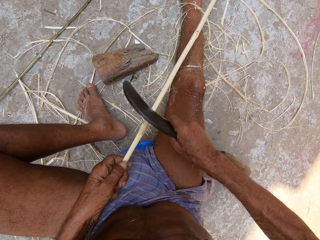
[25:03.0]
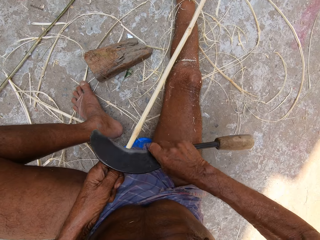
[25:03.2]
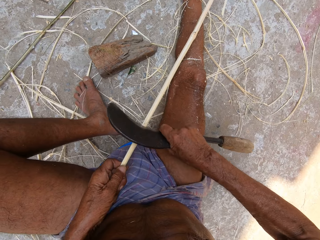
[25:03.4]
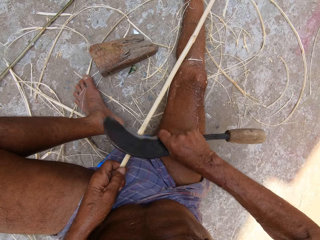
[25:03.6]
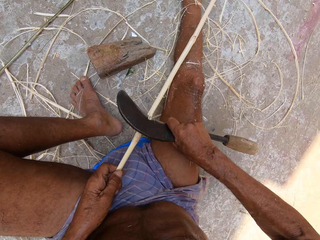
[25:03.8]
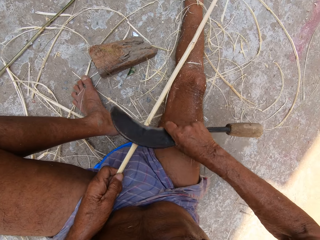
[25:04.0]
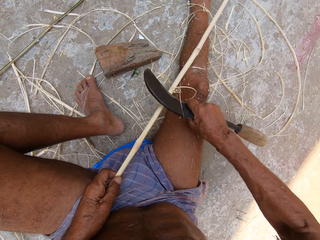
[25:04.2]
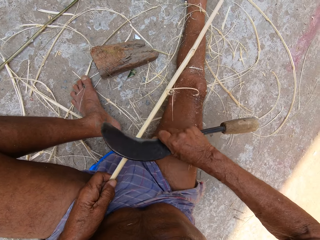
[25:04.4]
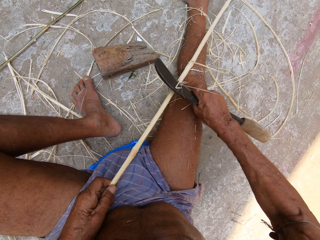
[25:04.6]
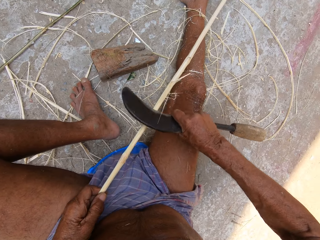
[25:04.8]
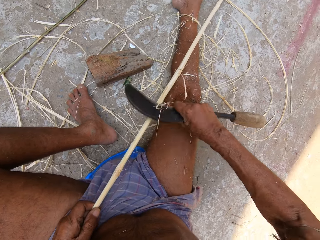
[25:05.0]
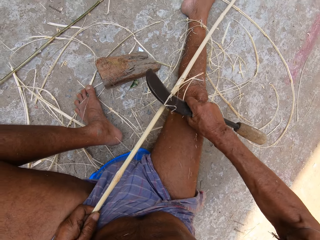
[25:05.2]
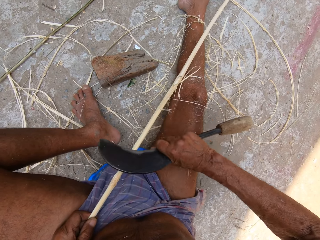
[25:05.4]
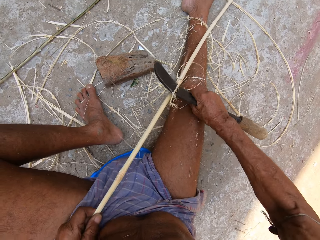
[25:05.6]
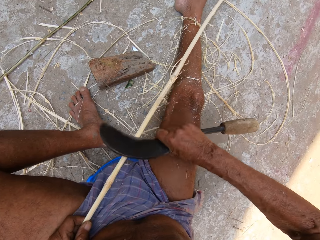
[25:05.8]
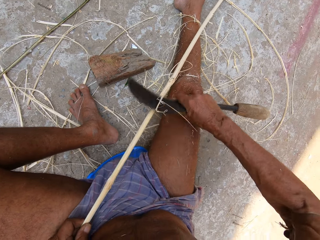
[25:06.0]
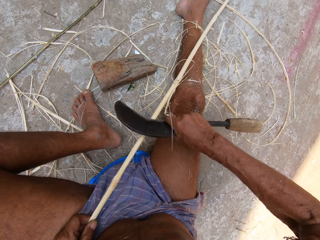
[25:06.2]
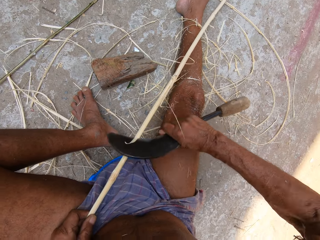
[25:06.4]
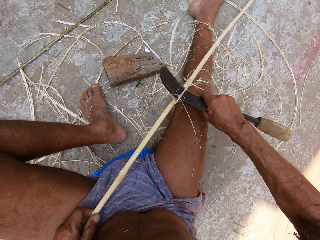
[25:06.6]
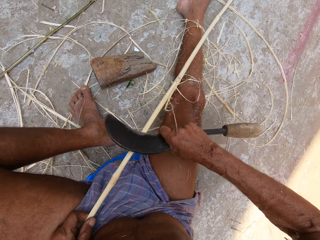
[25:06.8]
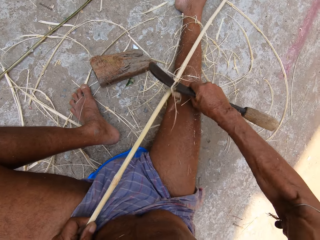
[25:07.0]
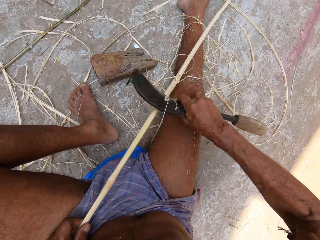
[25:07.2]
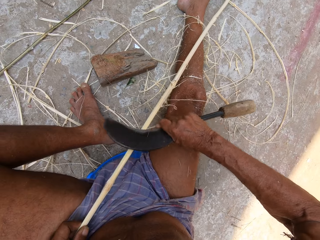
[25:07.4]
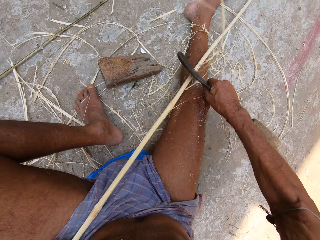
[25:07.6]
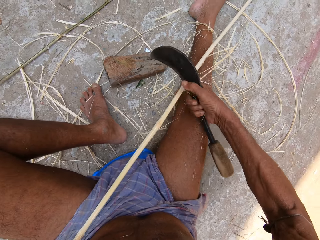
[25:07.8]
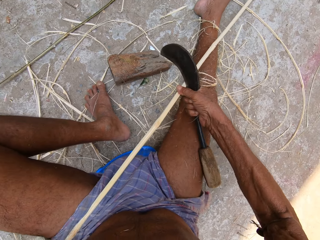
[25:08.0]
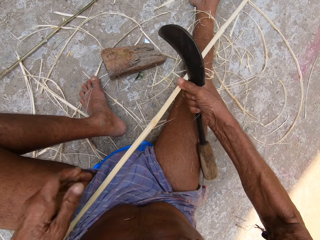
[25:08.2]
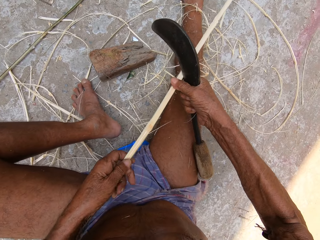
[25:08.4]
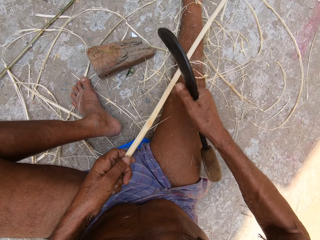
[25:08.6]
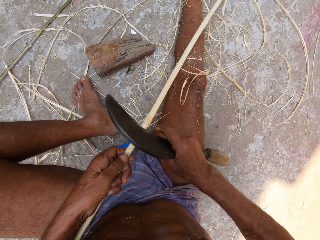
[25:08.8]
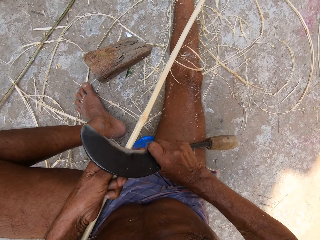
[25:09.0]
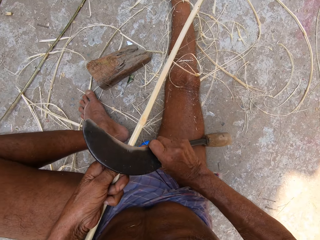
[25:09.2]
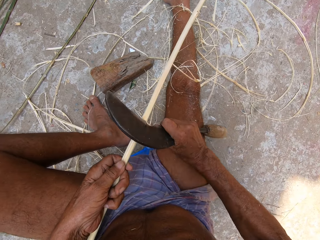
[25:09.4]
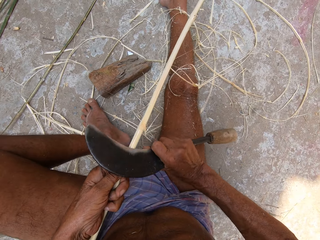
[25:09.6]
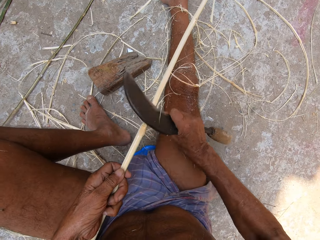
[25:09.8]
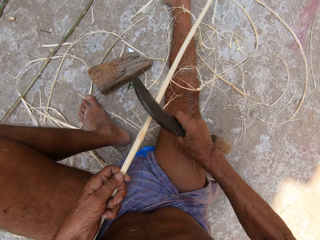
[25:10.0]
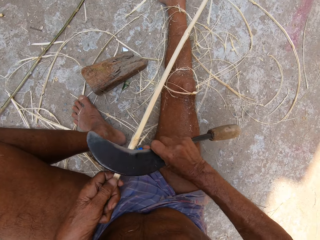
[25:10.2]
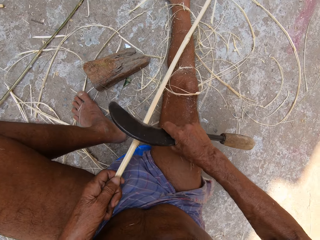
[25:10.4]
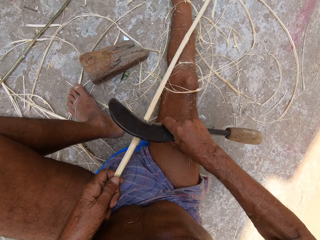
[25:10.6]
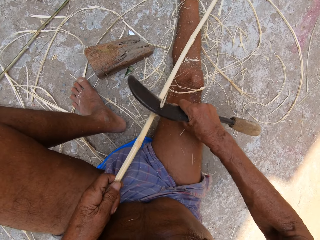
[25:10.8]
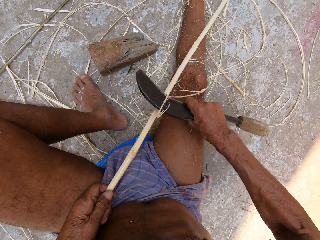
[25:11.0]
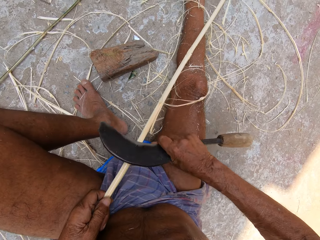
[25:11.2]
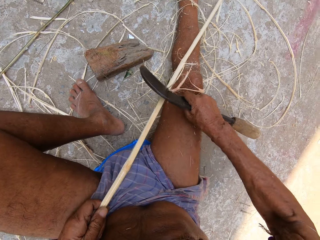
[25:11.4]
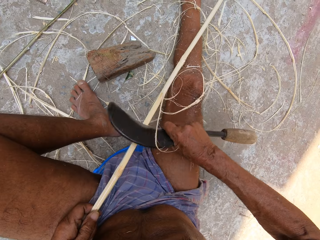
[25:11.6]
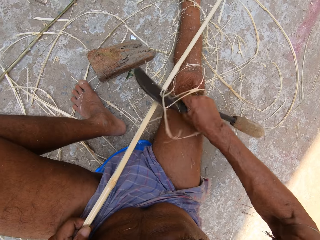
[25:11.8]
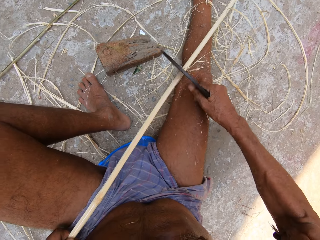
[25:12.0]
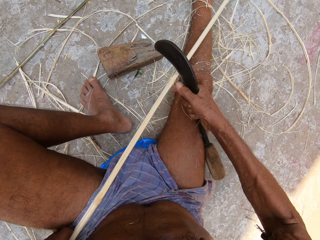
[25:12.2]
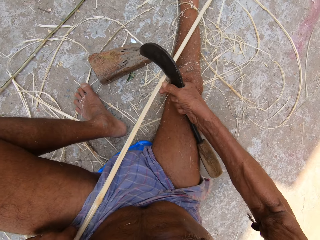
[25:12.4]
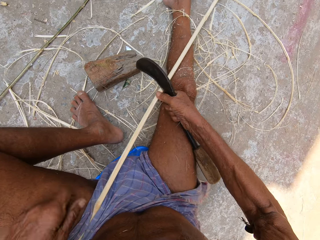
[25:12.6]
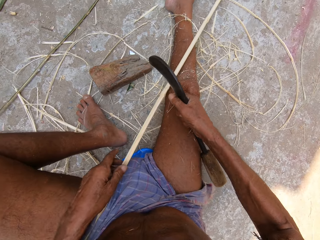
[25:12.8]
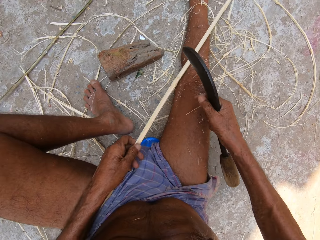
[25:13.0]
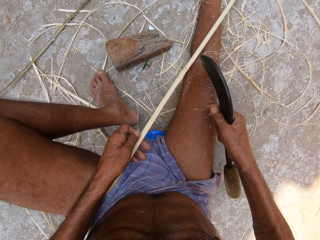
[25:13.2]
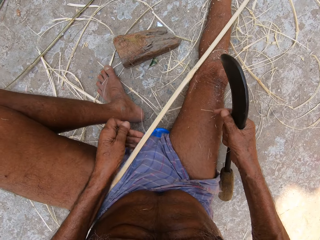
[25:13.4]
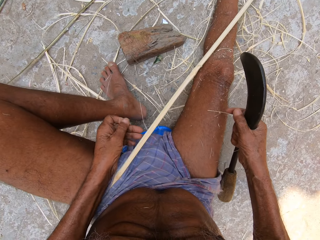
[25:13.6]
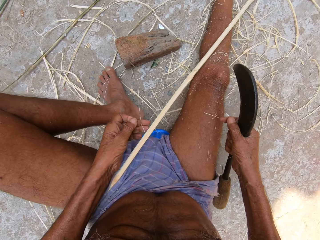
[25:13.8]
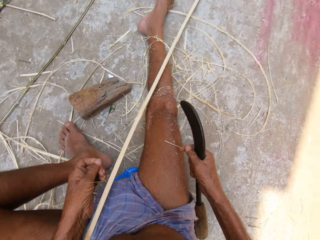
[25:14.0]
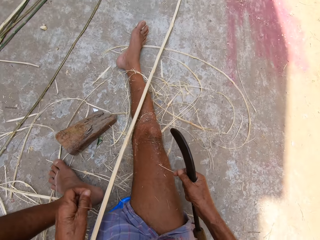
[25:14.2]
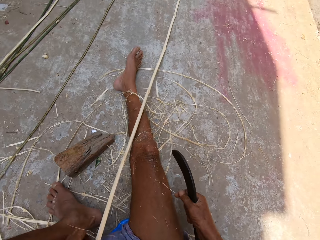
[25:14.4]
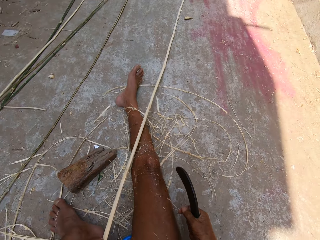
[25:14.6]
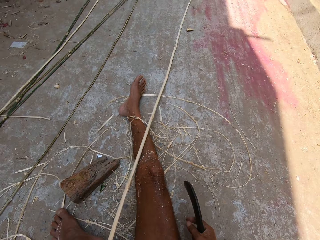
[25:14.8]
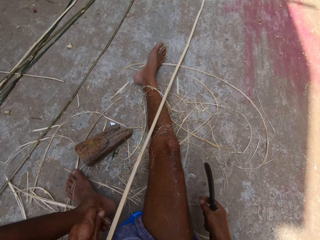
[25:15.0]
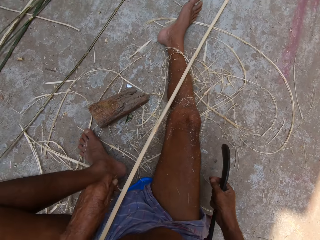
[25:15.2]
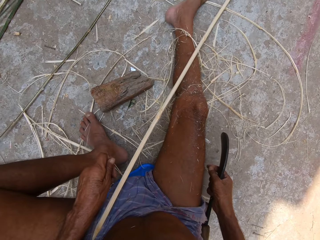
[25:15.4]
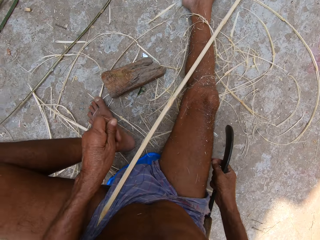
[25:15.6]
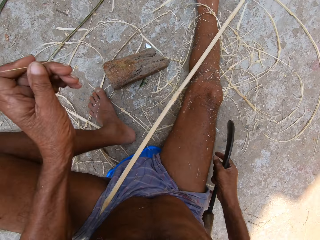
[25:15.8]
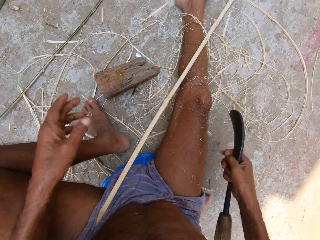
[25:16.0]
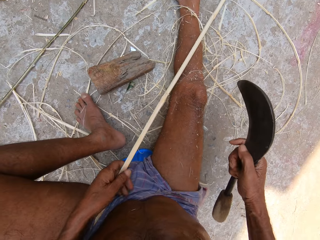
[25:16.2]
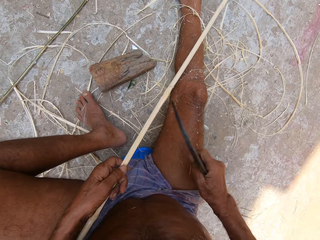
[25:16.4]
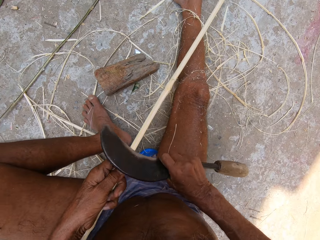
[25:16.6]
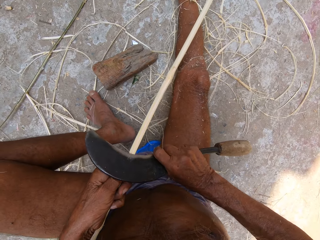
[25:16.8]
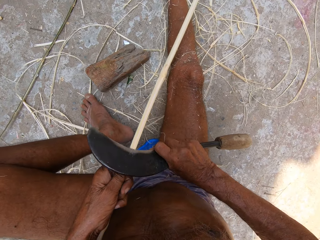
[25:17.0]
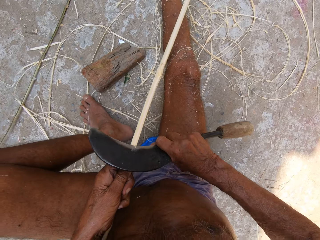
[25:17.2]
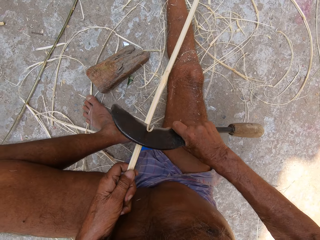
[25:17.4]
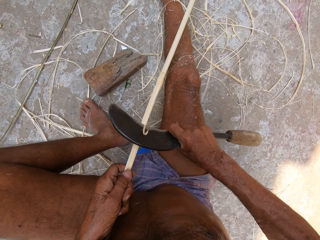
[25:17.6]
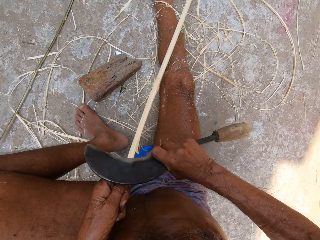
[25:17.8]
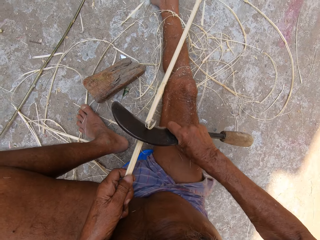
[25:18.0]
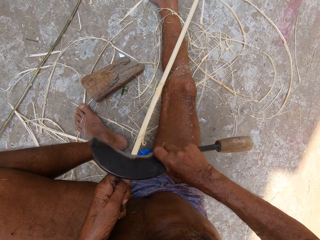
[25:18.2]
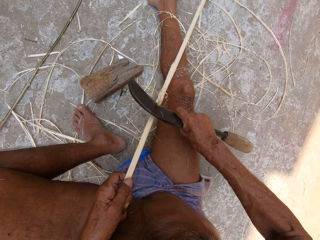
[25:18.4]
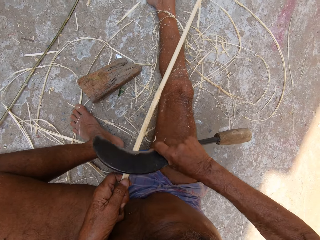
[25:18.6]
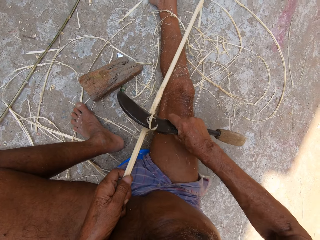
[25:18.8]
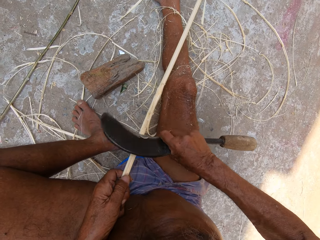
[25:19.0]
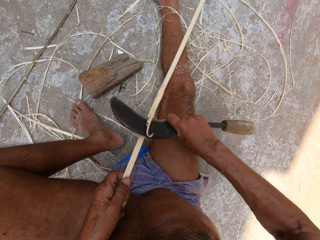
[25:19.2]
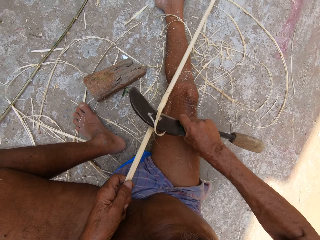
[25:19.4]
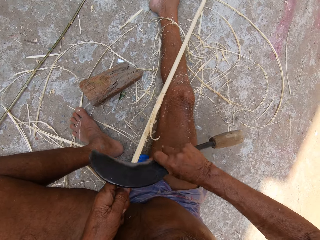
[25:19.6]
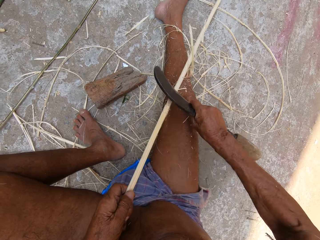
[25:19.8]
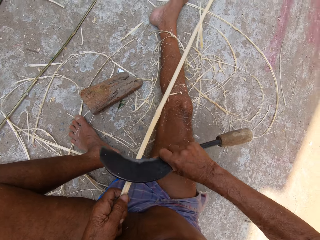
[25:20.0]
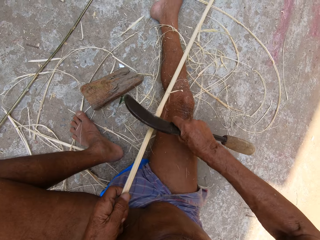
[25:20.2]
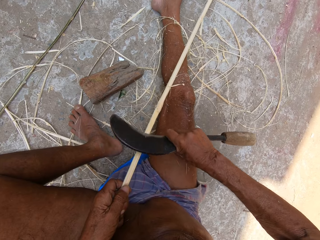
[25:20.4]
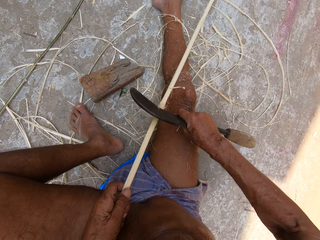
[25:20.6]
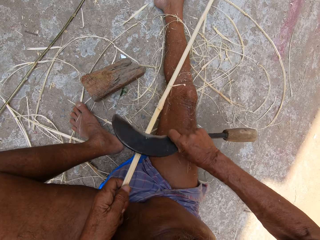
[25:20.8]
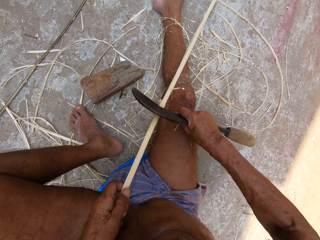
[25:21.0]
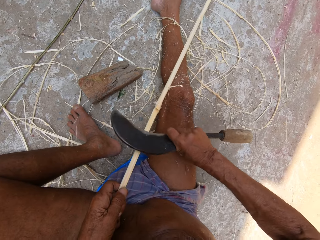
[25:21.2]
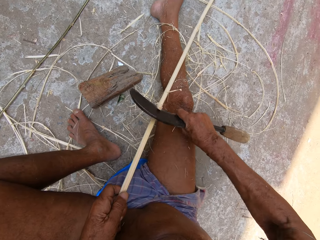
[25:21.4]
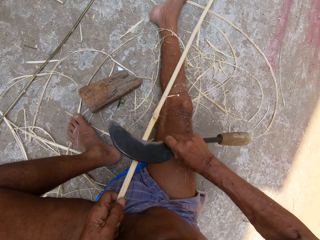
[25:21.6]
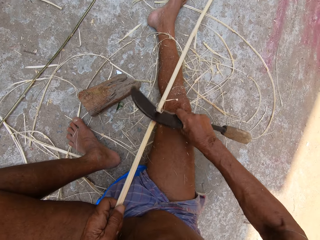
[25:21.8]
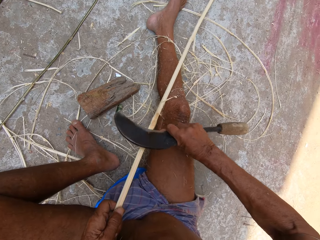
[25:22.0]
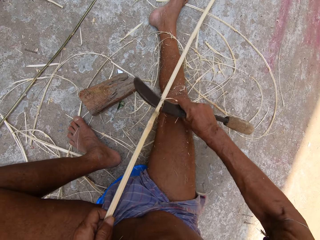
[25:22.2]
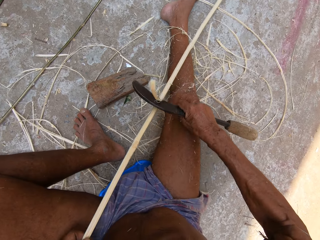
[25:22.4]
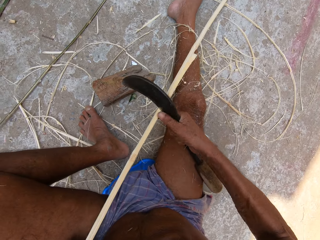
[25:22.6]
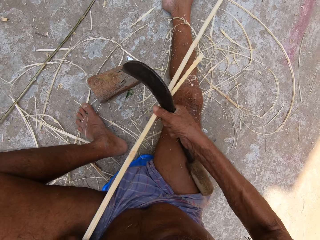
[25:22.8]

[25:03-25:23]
The camera wearer pulls the wood bark. They drop the bark on the floor. They shape the wood with the knife.

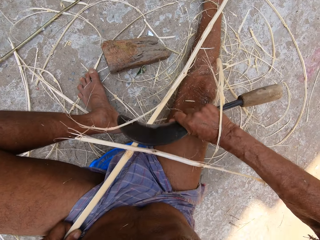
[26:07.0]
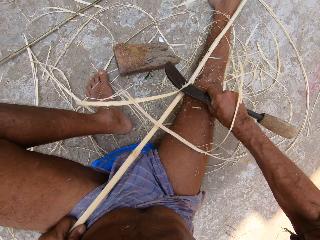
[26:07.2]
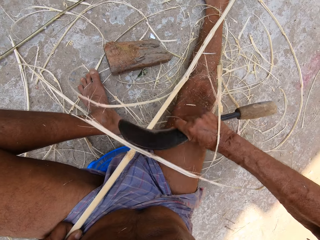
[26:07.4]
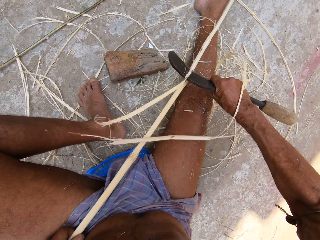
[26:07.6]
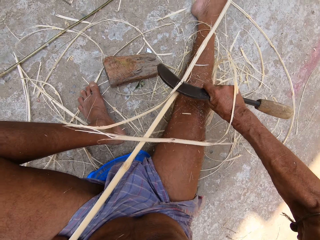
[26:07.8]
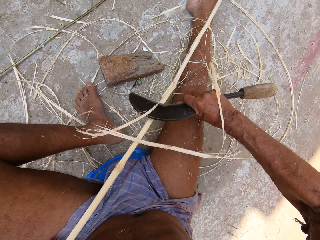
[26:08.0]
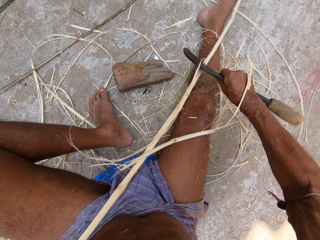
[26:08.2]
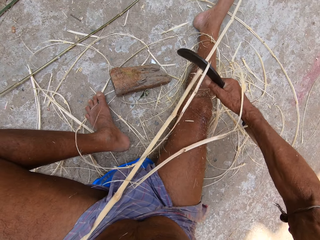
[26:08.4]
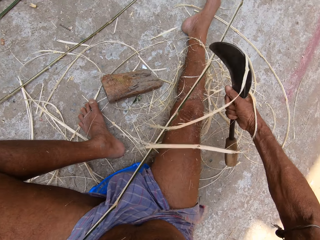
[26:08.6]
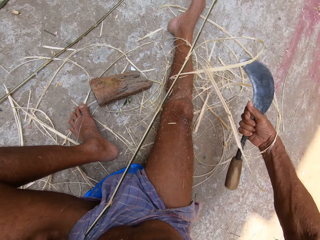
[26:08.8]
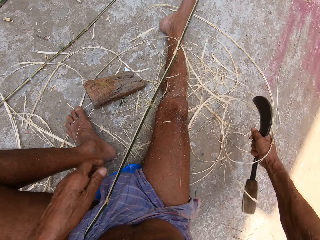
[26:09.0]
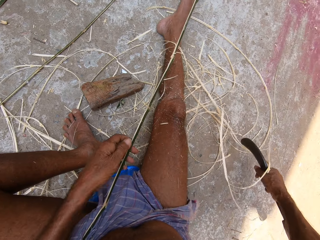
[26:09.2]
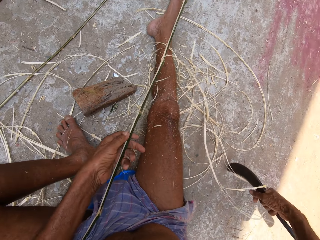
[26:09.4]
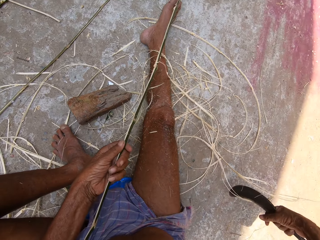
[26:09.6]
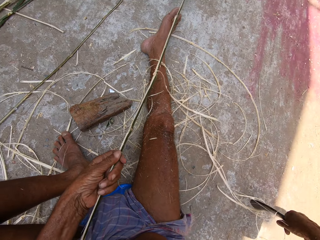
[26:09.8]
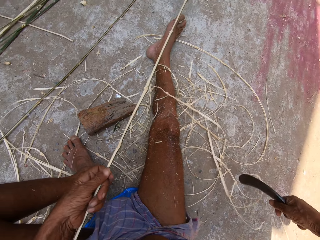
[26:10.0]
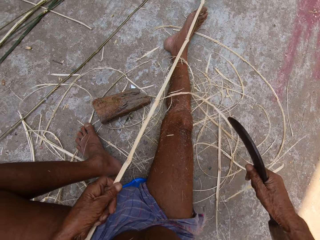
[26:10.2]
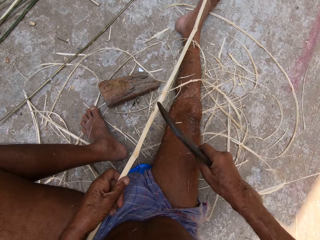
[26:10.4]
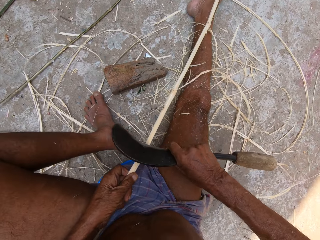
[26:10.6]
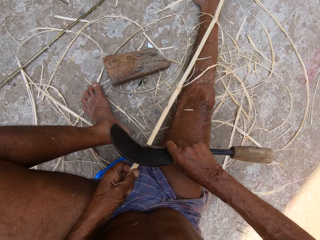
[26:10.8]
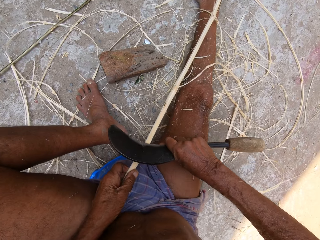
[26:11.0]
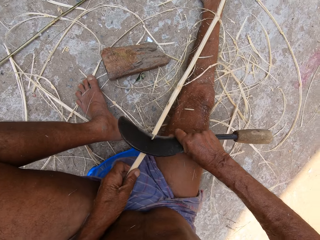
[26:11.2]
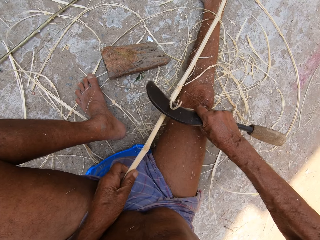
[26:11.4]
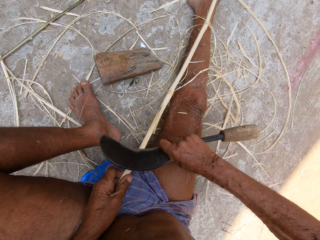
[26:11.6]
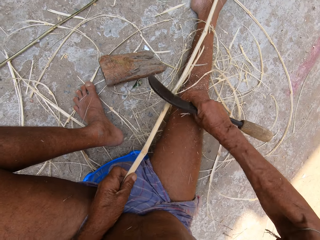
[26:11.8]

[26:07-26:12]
The camera wearer drops wood chips on the knife on the floor. They shape the wood with the knife.
